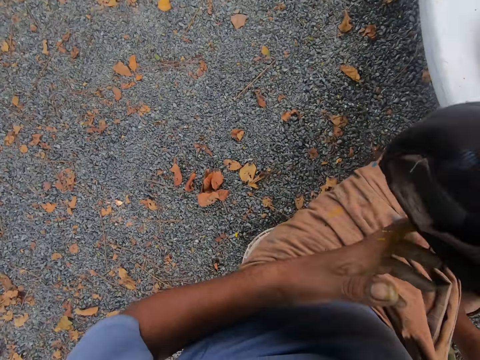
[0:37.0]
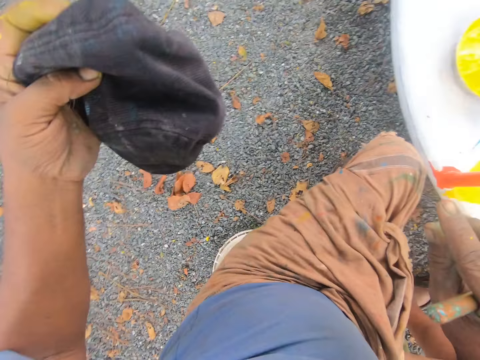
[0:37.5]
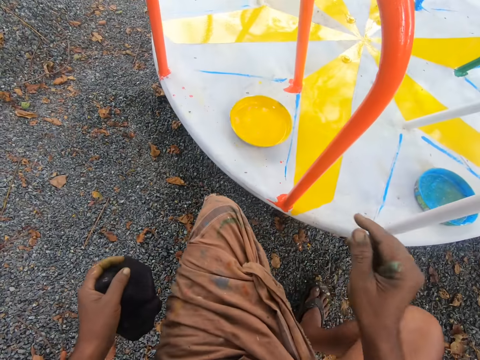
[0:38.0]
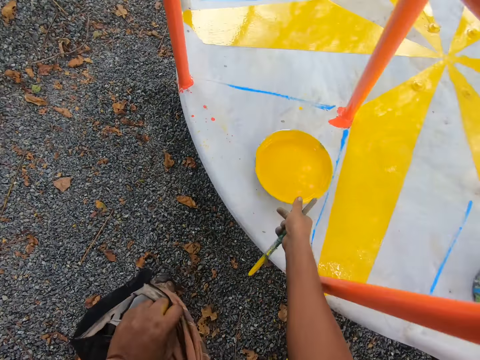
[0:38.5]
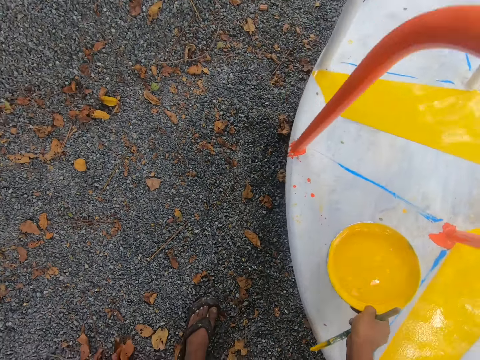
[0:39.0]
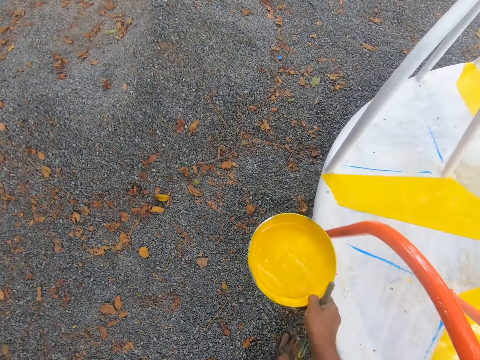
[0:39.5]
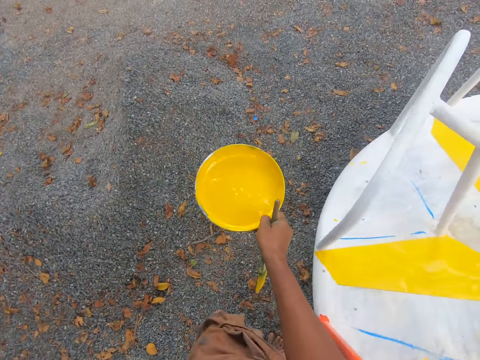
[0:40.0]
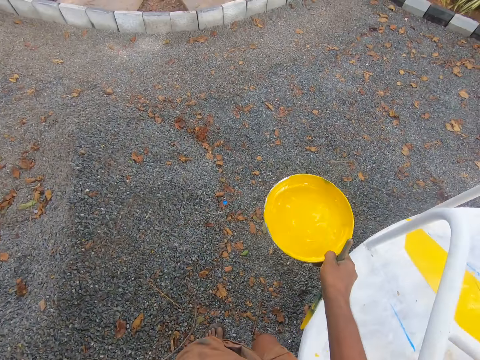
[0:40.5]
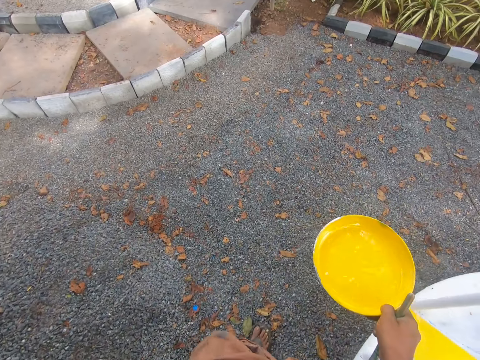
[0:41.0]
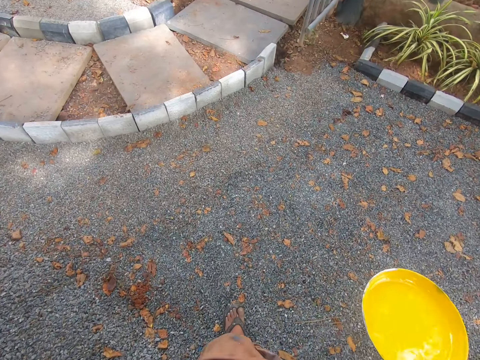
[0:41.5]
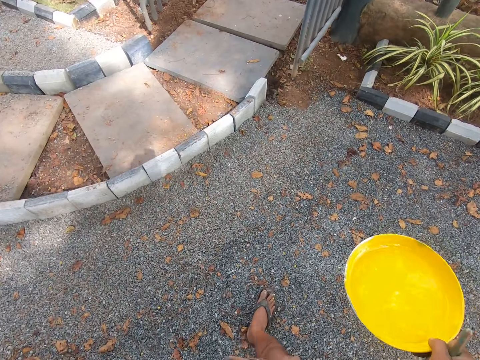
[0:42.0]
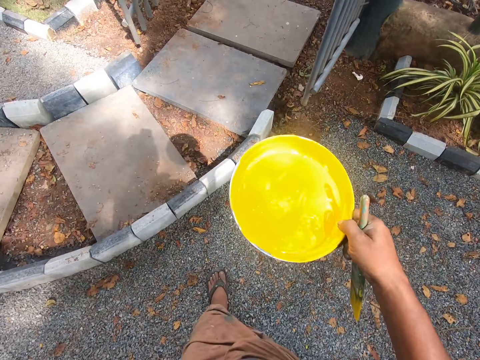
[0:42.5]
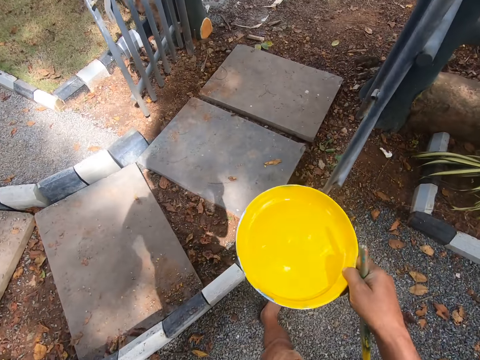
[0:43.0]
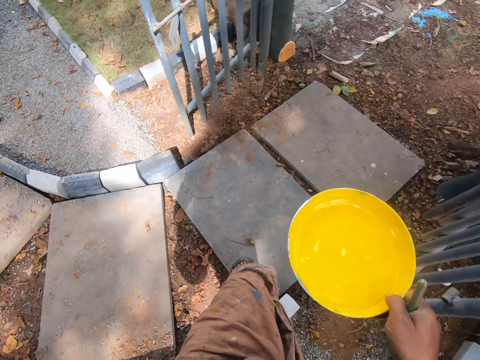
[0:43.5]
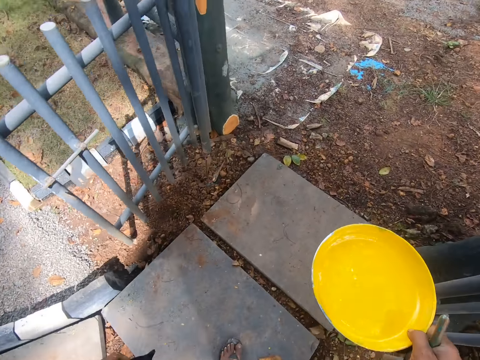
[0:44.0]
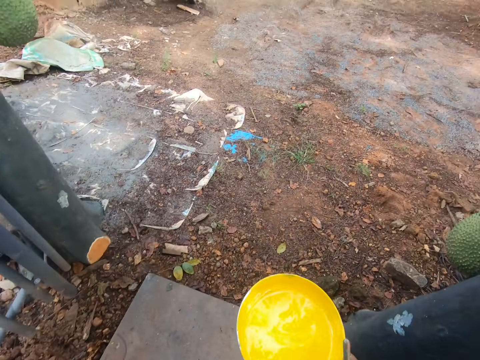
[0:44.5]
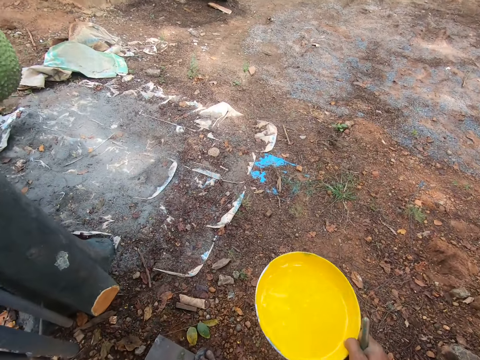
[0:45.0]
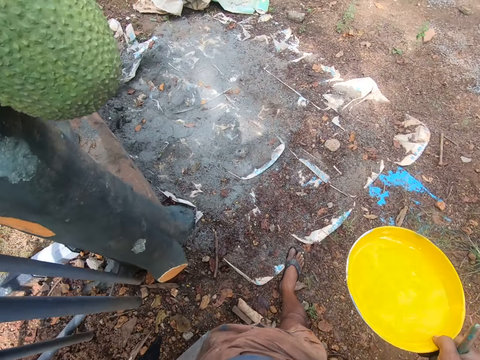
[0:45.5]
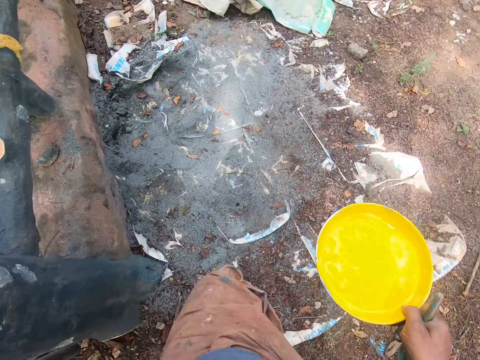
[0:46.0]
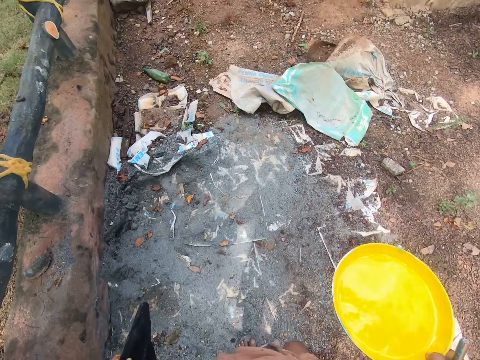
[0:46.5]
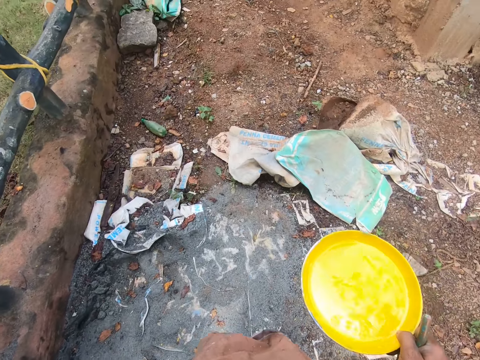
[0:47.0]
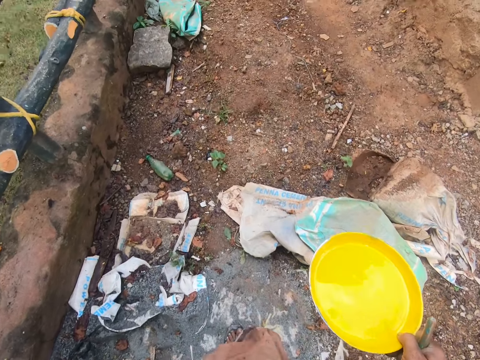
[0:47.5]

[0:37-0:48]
The camera wearer passes the cap to his left hand. He holds the cap with his left hand. He picks up the paint bowl or paint plate on the merry go round swing with his right hand. He walks away from the merry go round swing. He turns to the left. He walks forward.

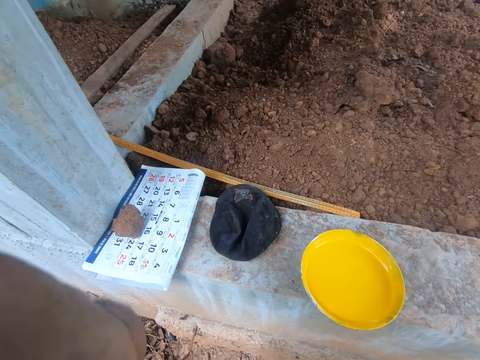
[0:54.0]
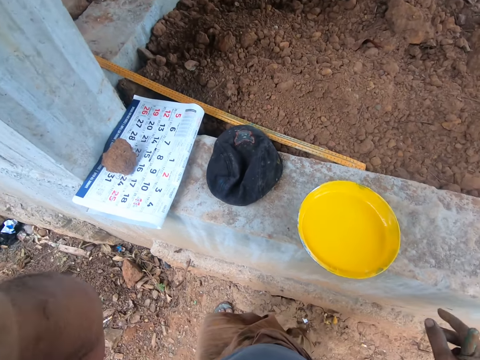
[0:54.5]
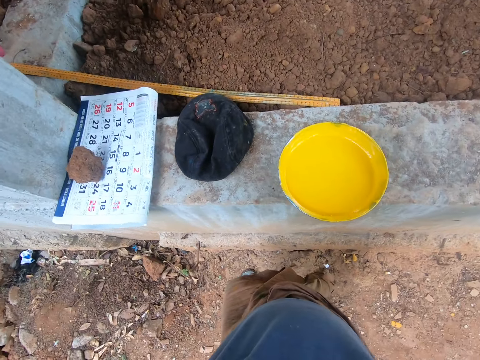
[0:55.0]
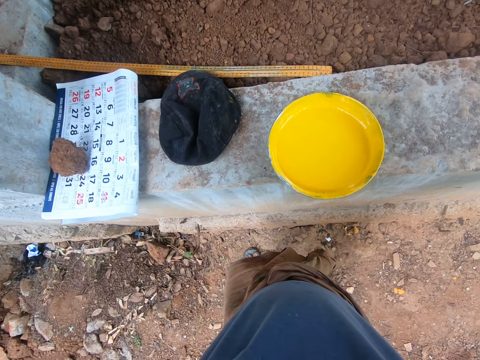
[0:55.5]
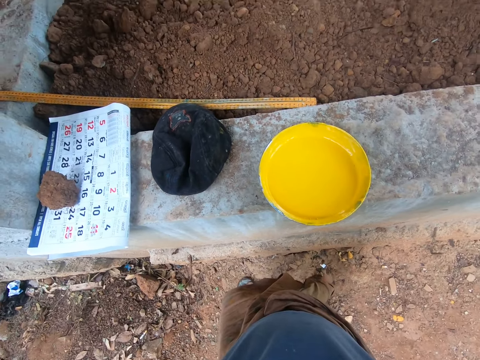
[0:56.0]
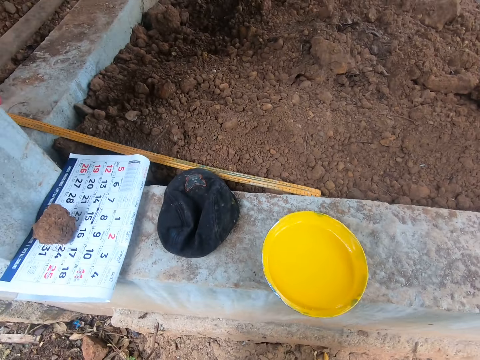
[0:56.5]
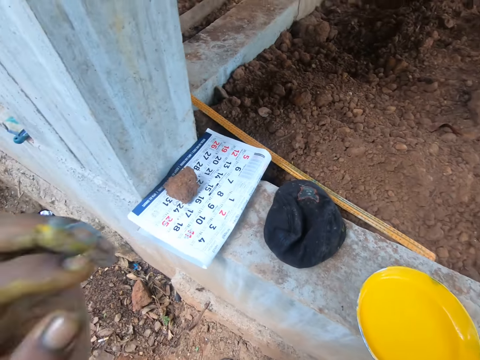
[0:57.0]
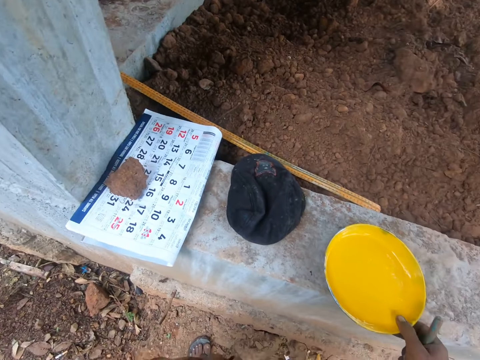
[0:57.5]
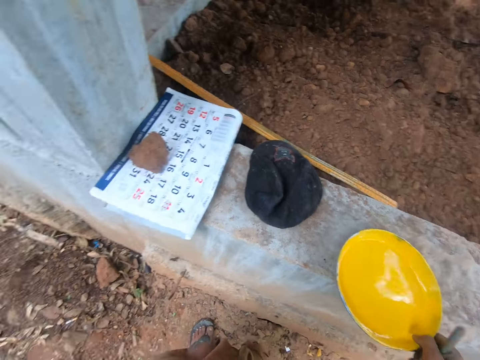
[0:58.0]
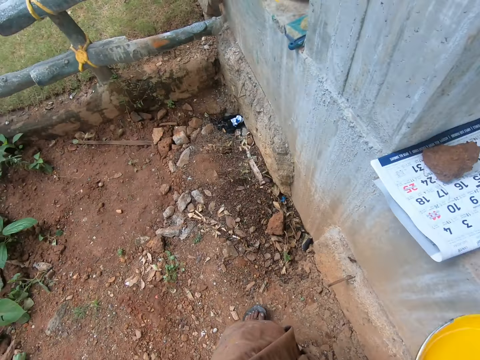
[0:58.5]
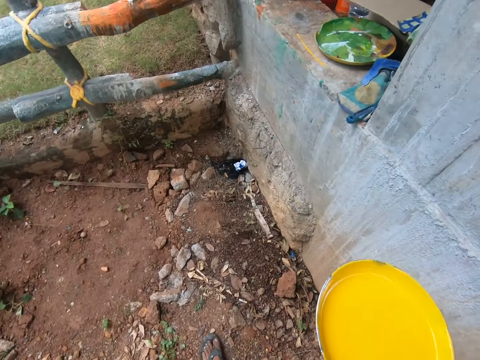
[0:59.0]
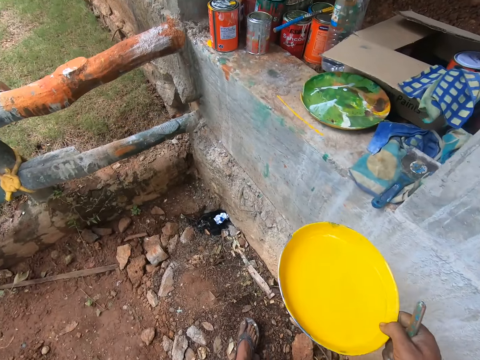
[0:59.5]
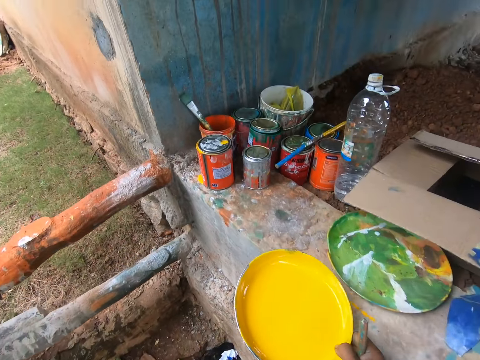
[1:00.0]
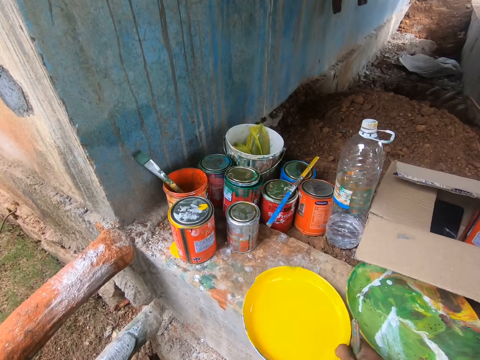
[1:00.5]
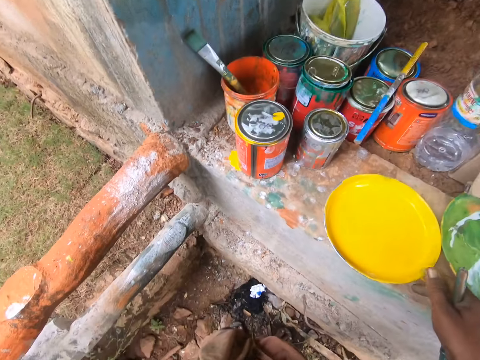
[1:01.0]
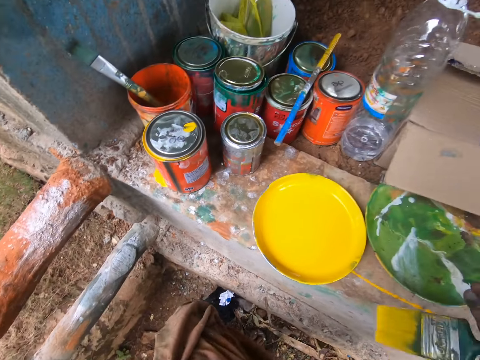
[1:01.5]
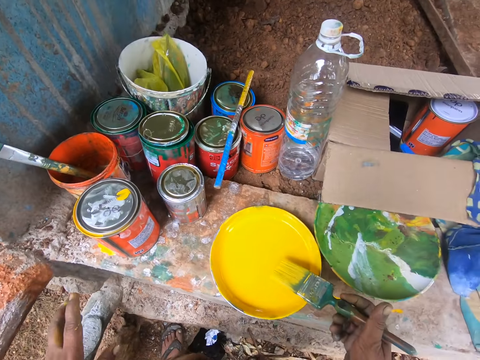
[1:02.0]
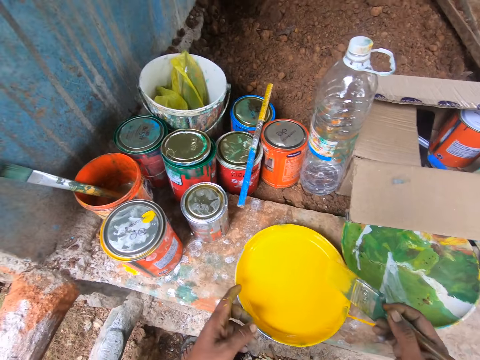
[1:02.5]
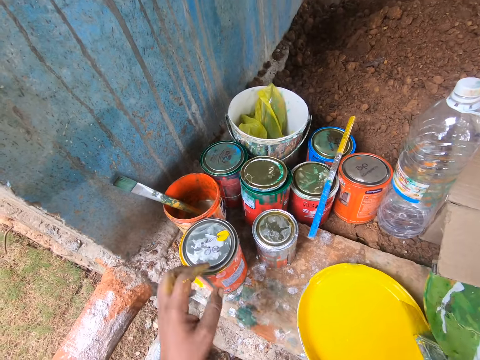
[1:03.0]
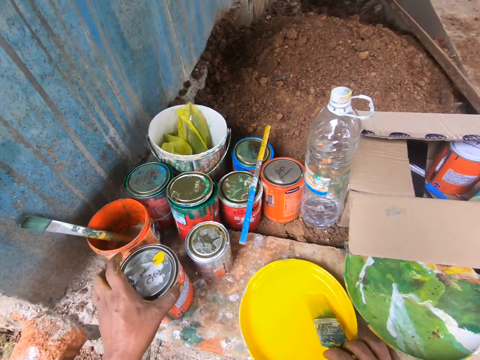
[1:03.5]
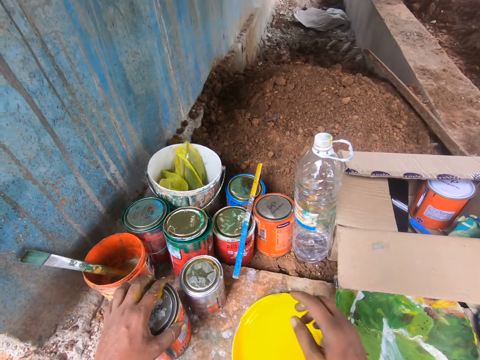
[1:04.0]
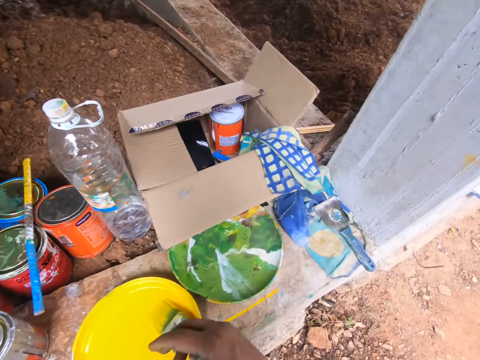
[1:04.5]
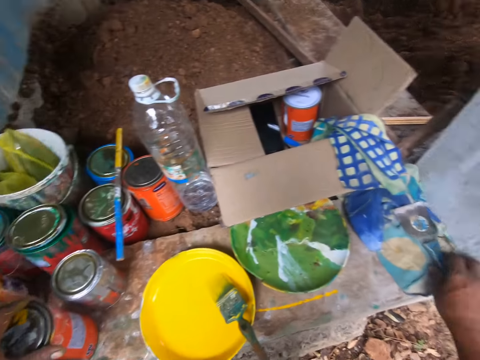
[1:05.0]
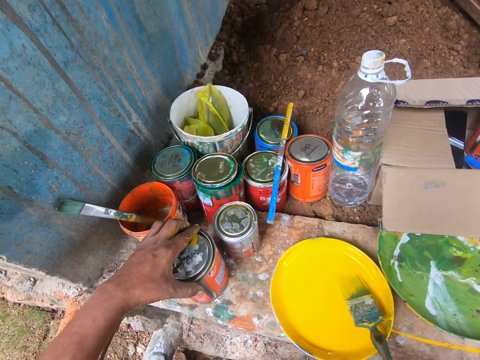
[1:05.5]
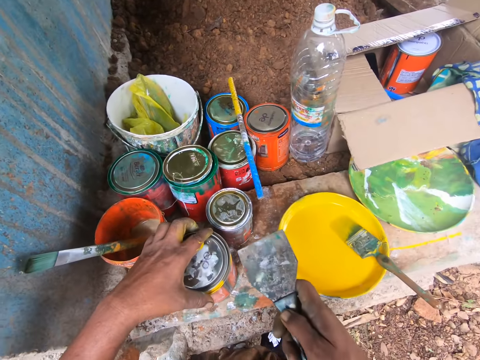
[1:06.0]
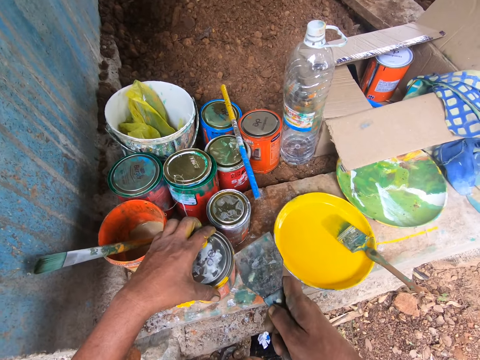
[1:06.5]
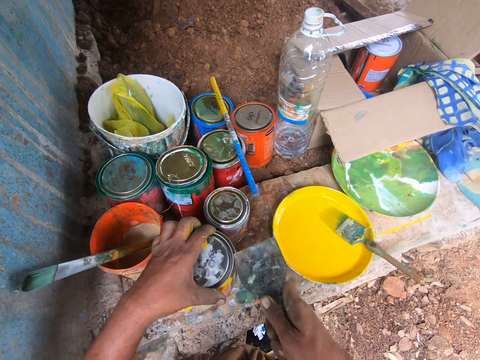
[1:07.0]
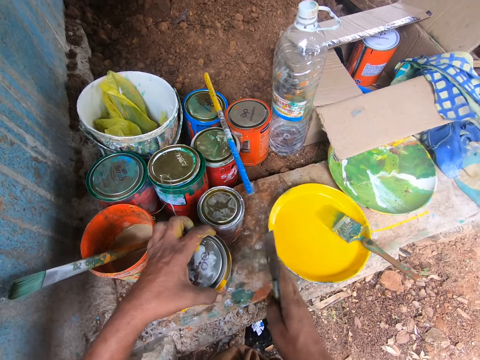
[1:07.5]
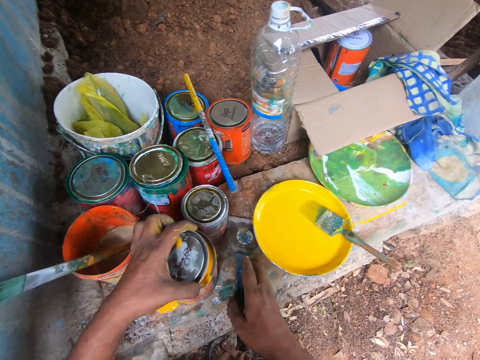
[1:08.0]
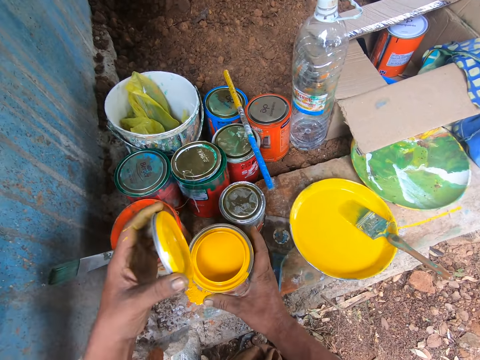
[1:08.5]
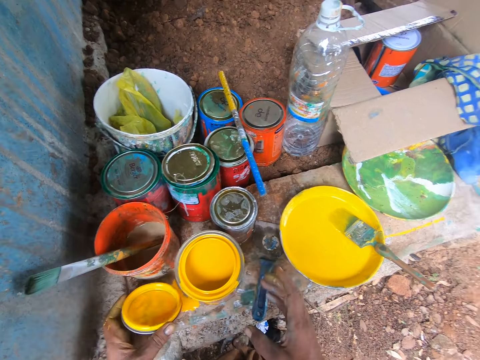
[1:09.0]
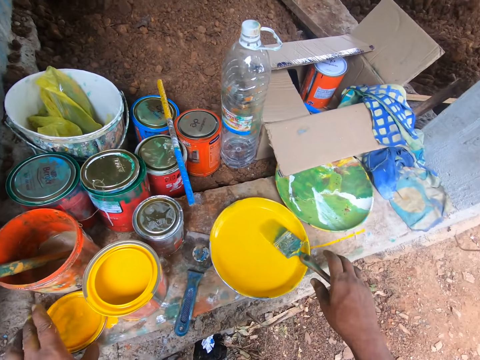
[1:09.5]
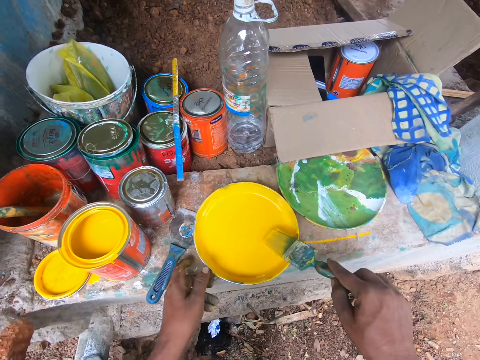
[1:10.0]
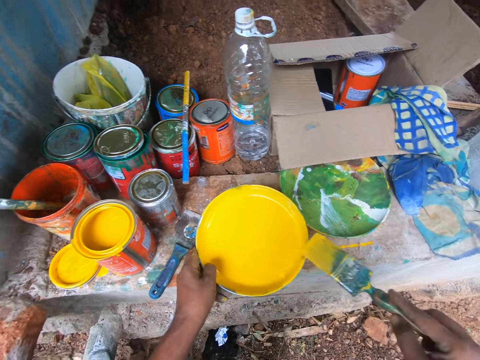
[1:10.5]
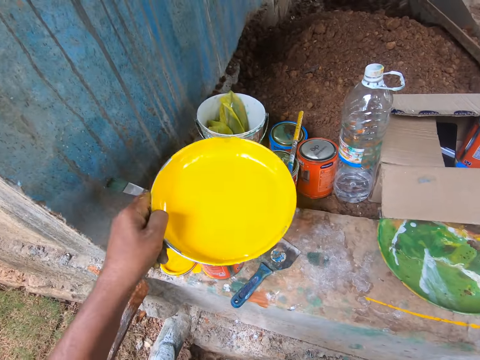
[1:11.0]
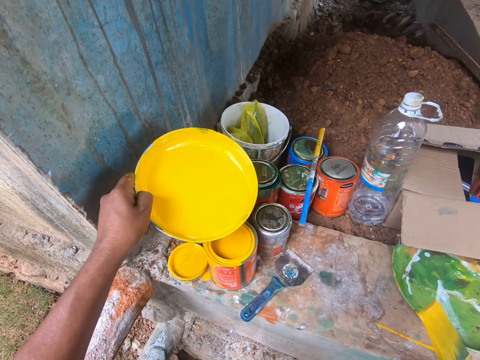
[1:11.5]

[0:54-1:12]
The camera wearer touches something with his left hand. He looks at the building. He picks up the paint plate from the wall. He transfers the paint bowl to the other side of the wall with his right hand. He walks forward. He places the paint plate on the wall. He picks up a can of paint with his left hand. He moves the paint can on the wall. He drops the paint brush in his right hand inside the paint bowl. He picks up a scraper on the wall with his right hand. He holds the paint scraper. He opens the paint can with the scraper in his right hand. He places the paint scraper on the wall. He removes the cover of the can with his left hand. He drops the cover in his left hand on the wall. He picks up the paint brush with his right hand from the paint plate. He reduces the paint from the brush. He lifts the paint plate from the wall.
